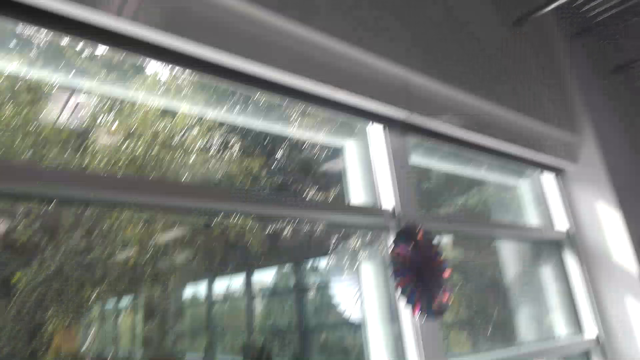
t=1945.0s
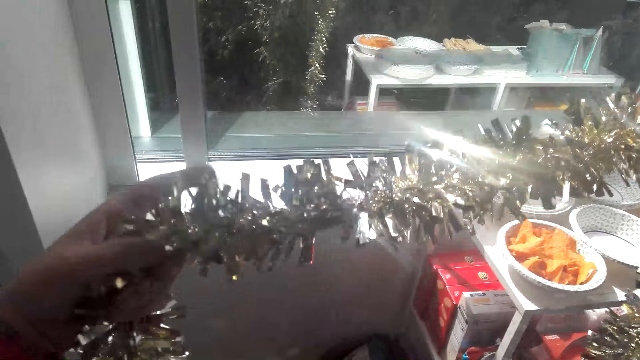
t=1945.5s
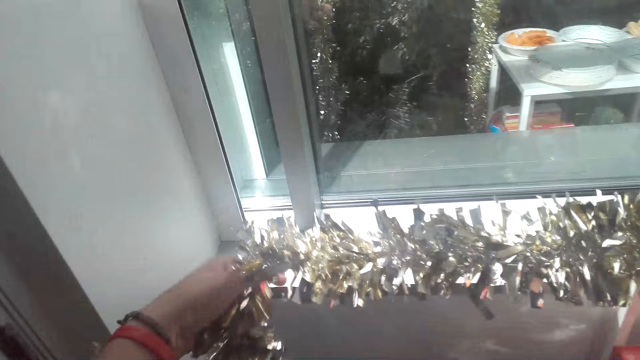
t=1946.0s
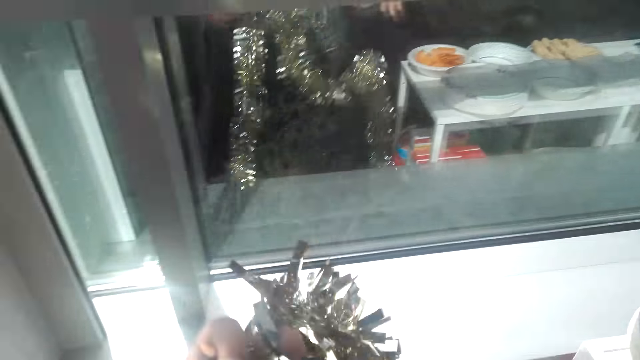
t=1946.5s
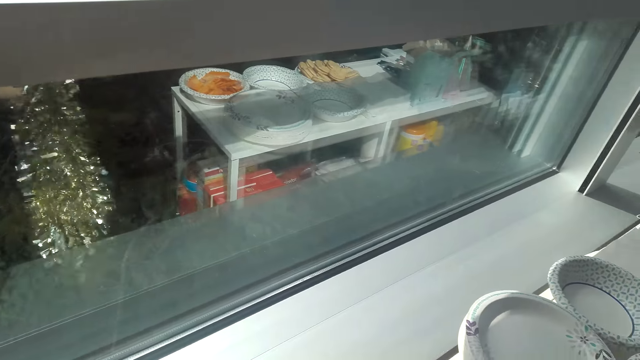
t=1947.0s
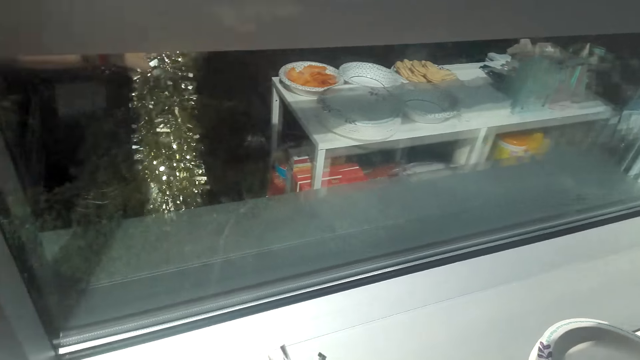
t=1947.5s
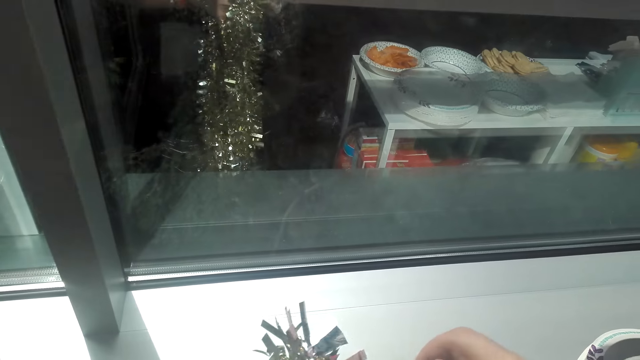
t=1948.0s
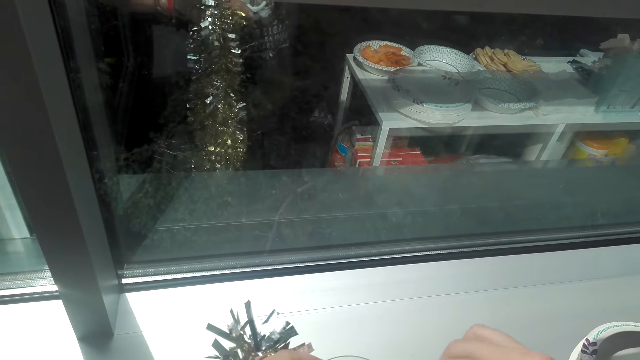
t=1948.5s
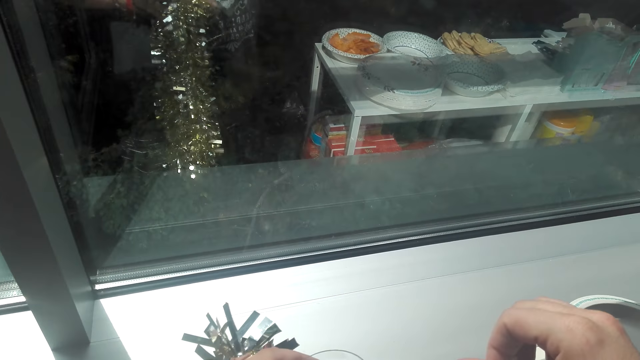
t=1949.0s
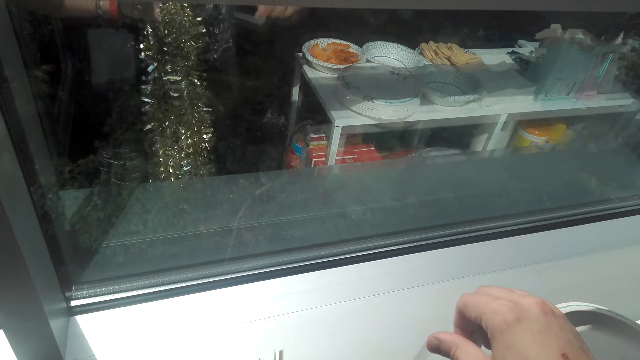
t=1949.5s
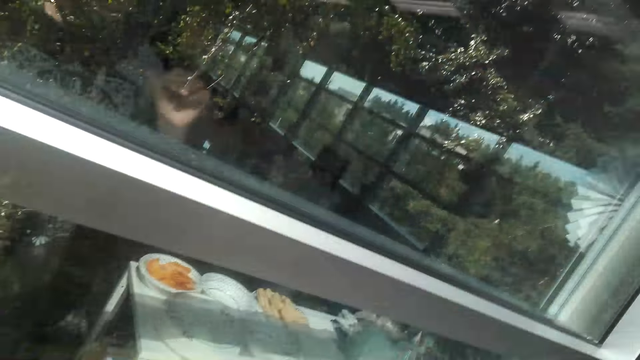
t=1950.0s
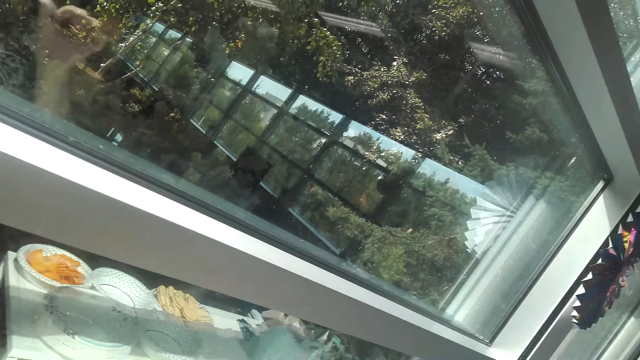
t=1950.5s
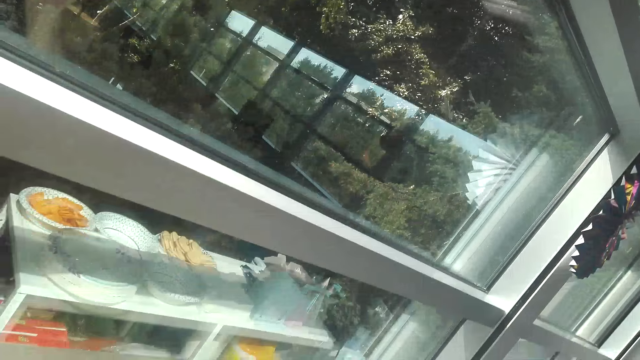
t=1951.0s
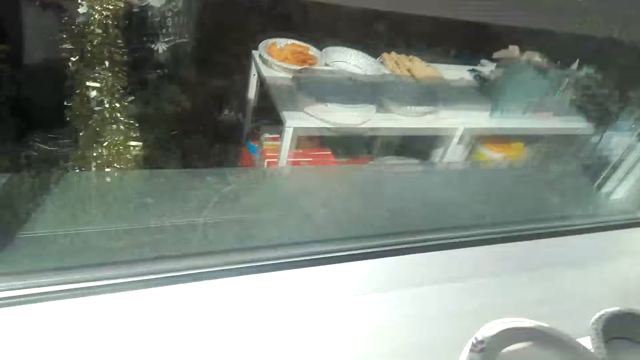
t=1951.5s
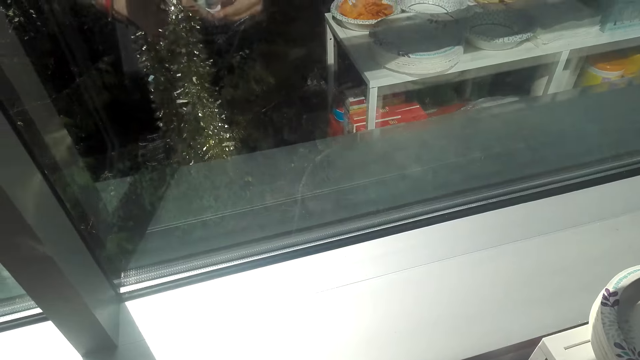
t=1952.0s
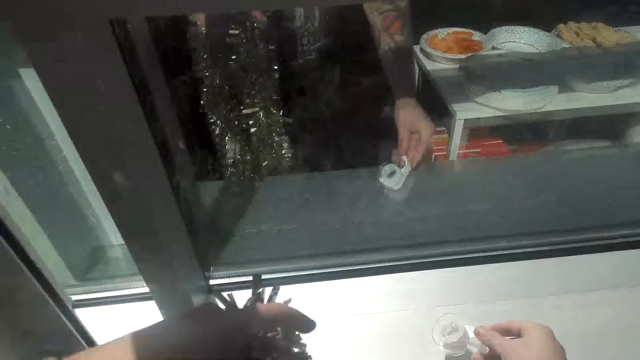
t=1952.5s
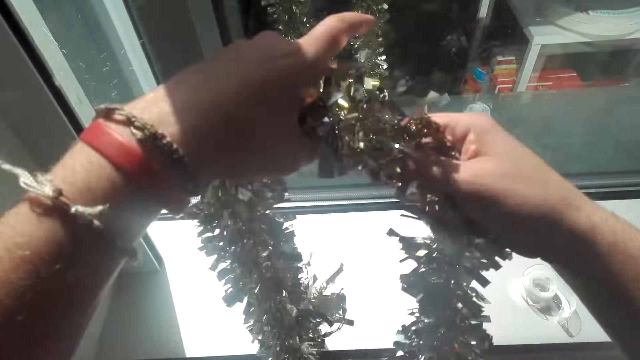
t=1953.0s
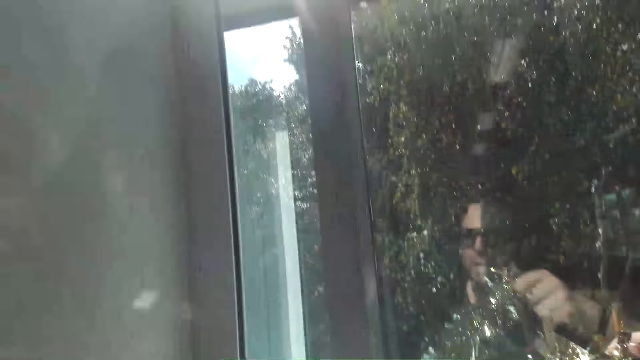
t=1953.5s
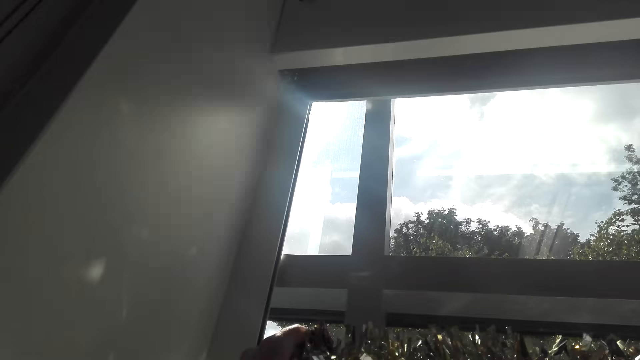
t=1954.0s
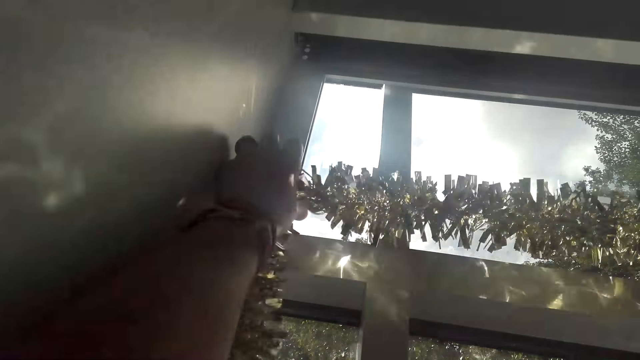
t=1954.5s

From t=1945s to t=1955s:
The camera wearer lifts up the decorative ribbon. They walk around the room. They touch the decorative ribbon. They walk around the room. They place tape near the window. They lift up the decorative ribbon.

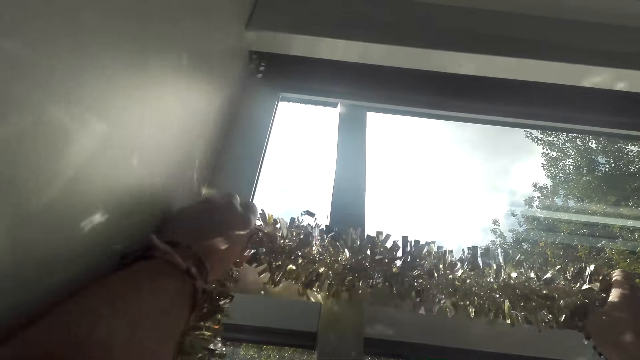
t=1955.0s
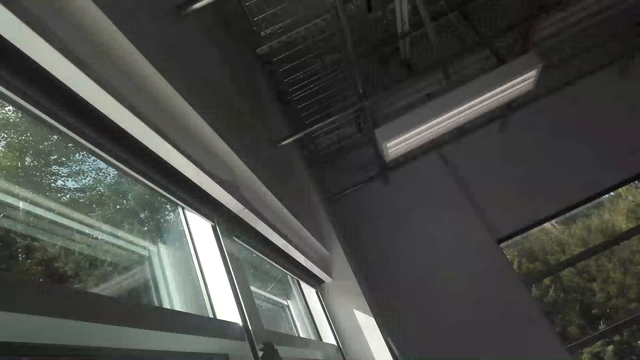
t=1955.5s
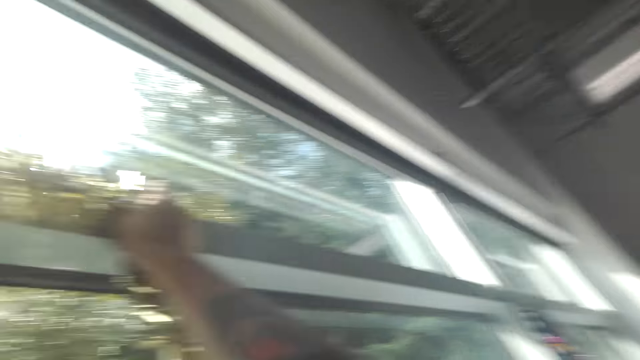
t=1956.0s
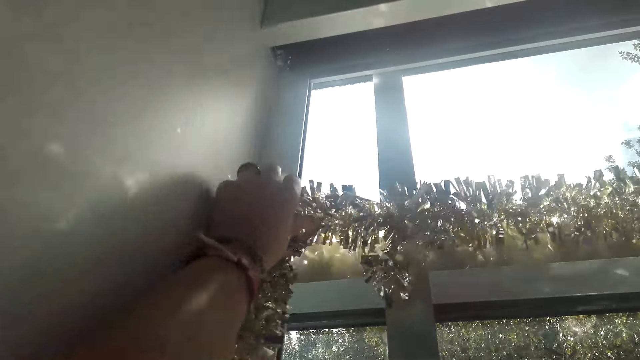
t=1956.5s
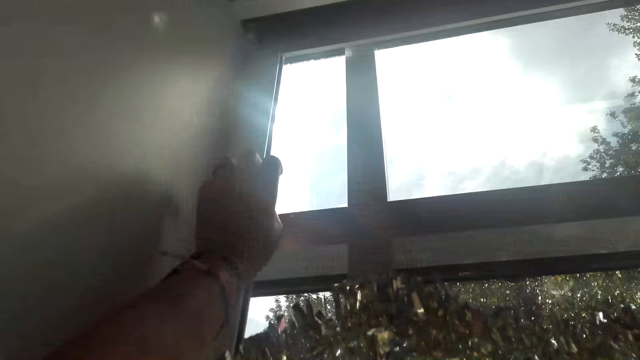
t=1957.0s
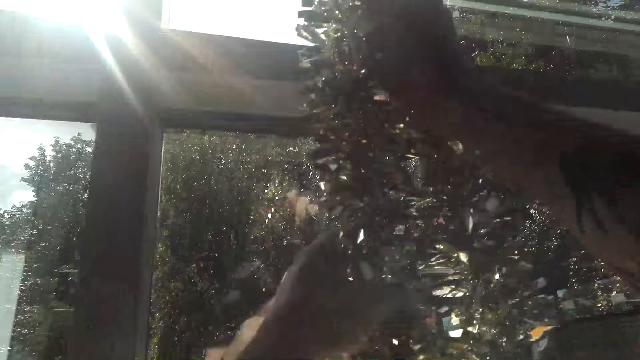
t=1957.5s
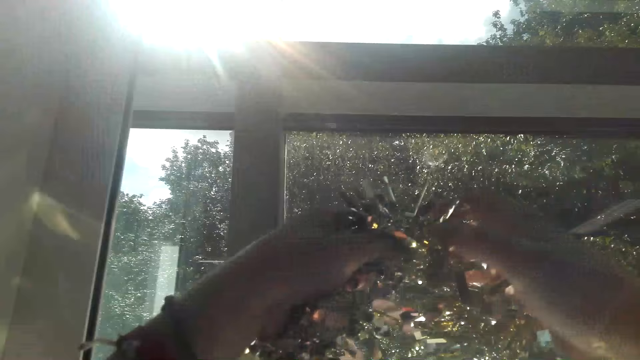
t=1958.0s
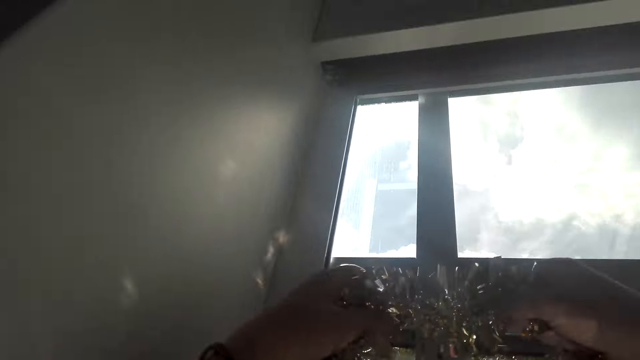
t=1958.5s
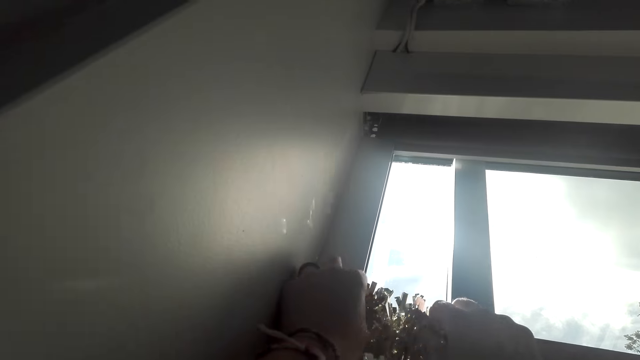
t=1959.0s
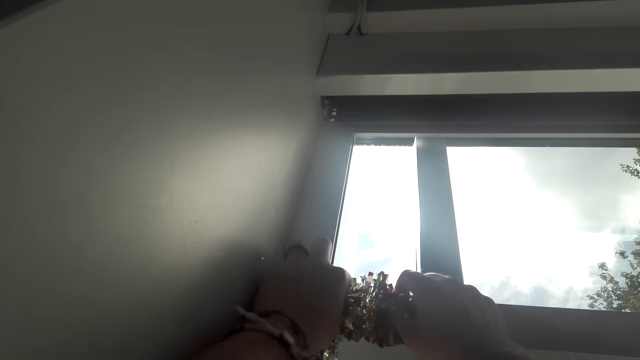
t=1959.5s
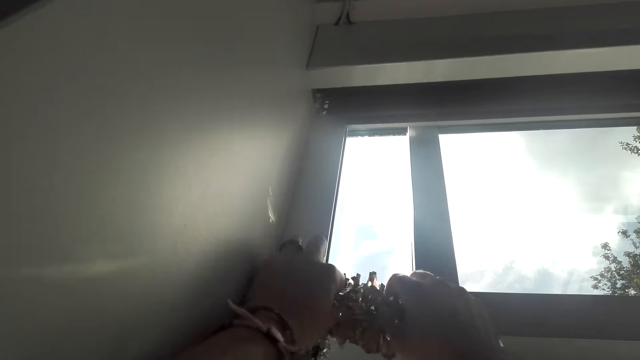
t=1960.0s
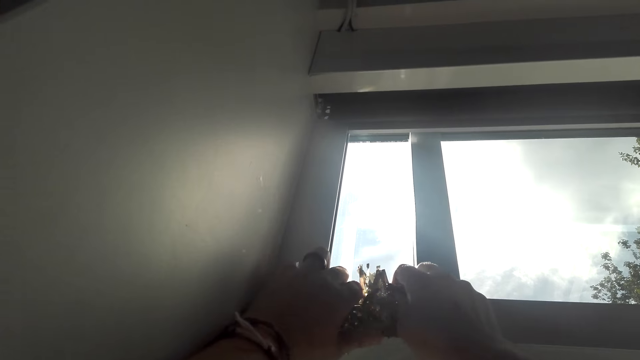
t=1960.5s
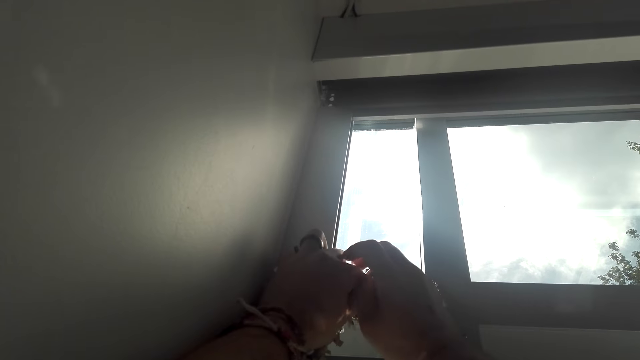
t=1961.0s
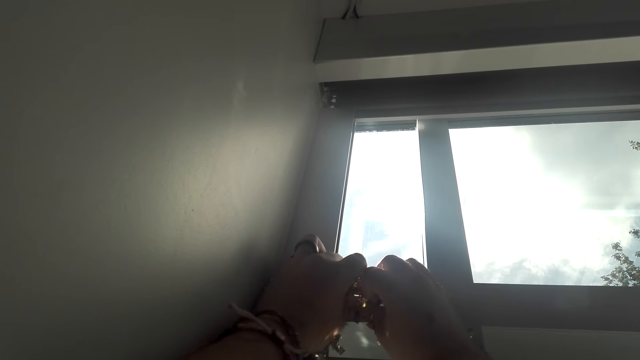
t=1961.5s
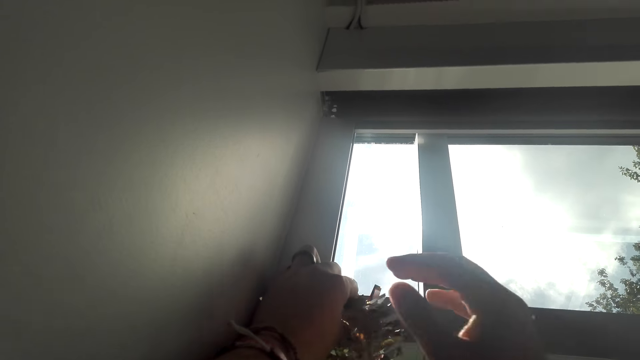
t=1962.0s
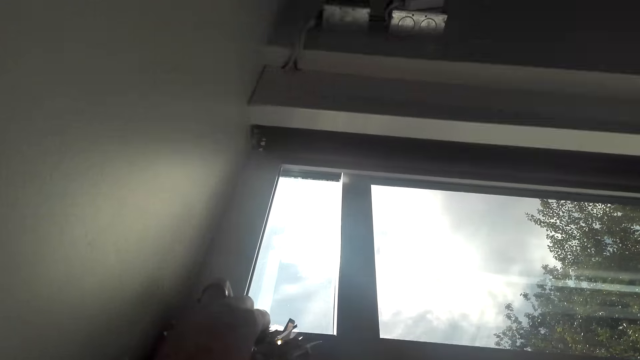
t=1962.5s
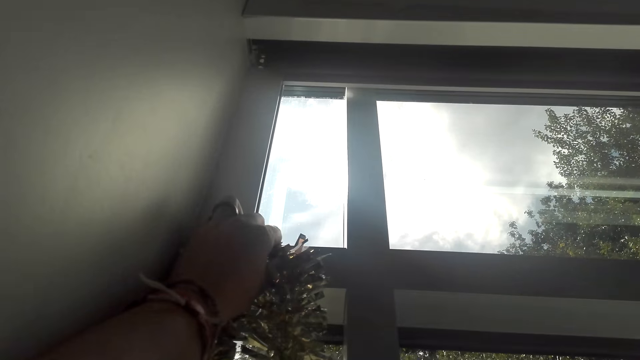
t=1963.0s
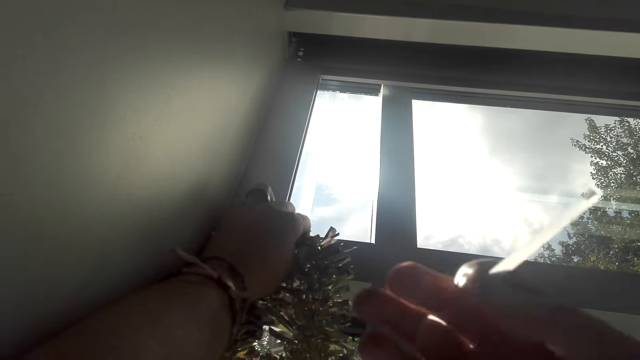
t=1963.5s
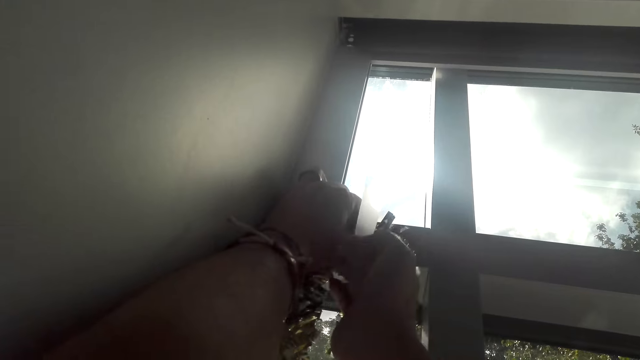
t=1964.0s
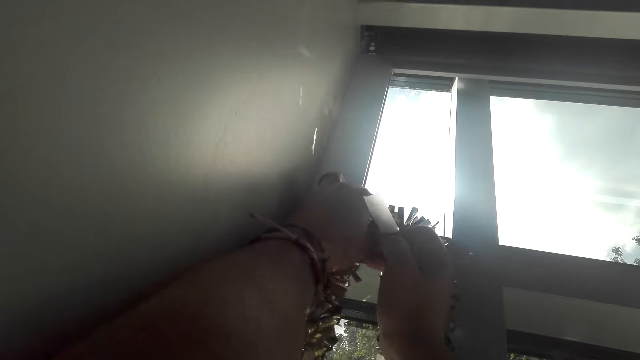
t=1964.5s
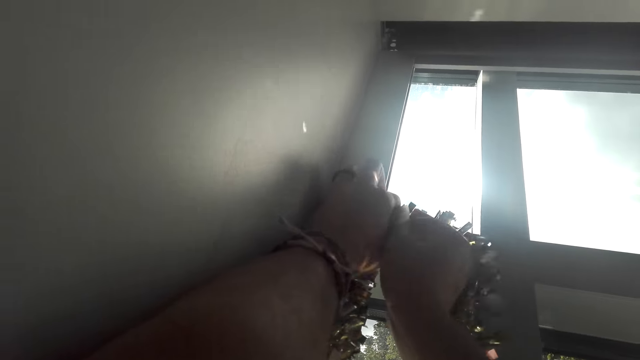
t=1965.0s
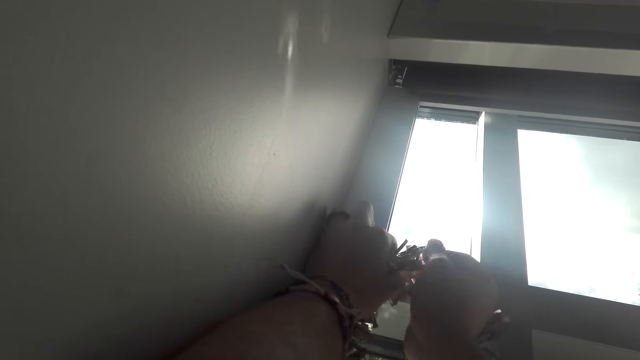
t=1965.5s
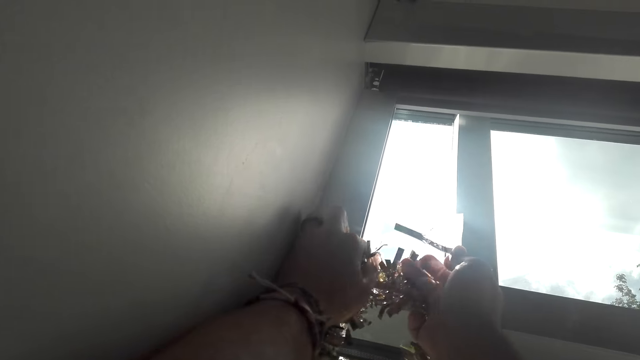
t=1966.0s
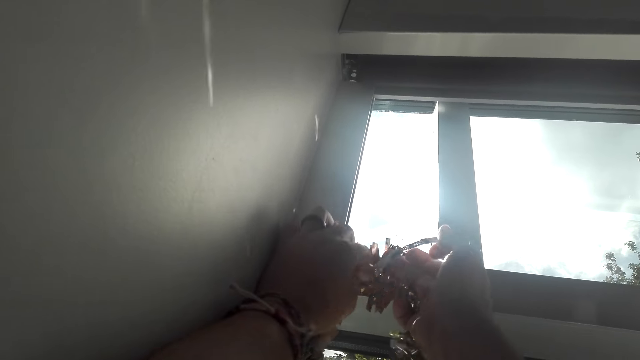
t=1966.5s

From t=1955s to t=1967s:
The camera wearer walks around the room. They hang the decorative ribbon on the window. They touch the decorative ribbon. They hang the decorative ribbon on the window.
